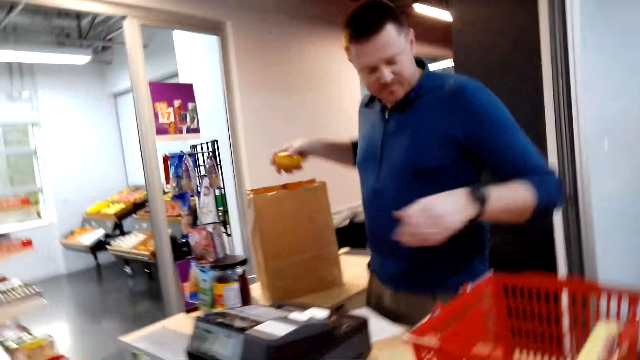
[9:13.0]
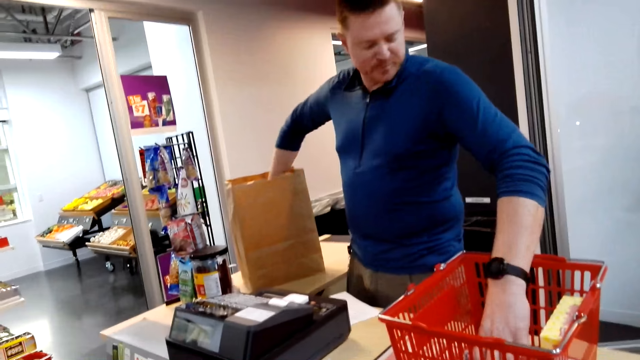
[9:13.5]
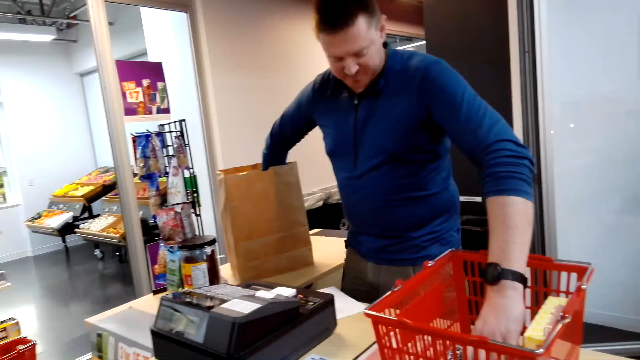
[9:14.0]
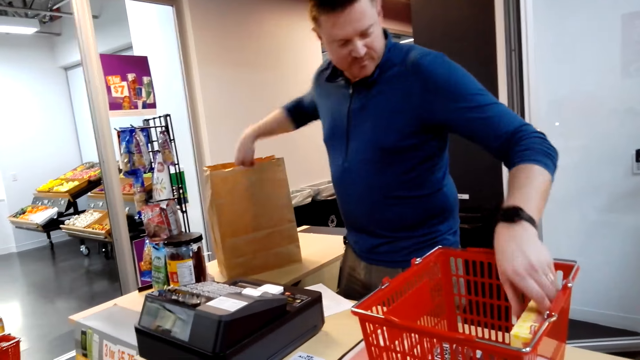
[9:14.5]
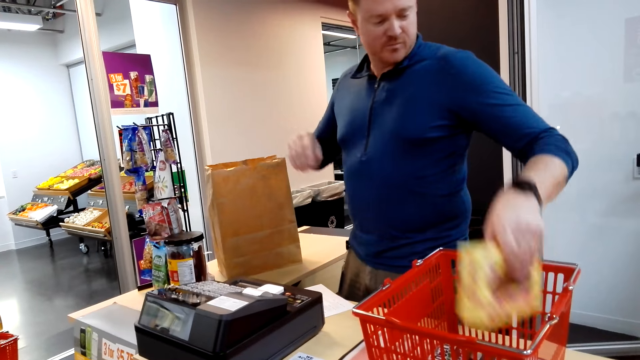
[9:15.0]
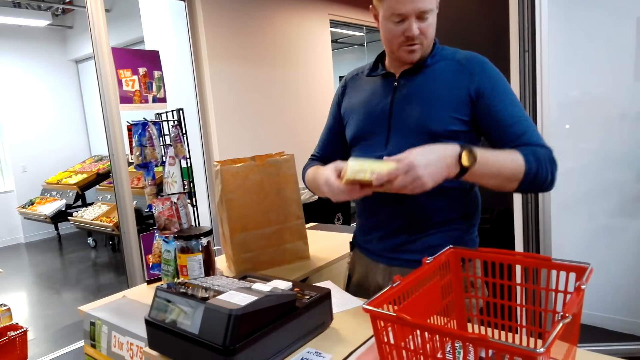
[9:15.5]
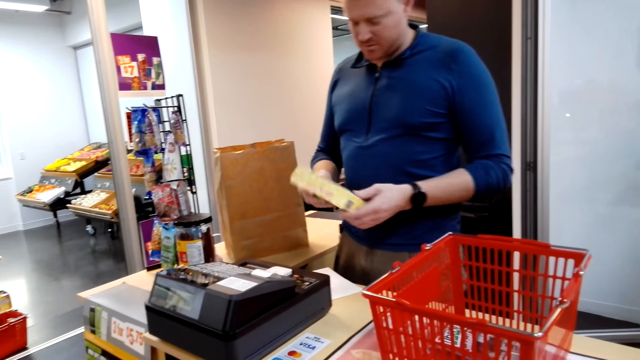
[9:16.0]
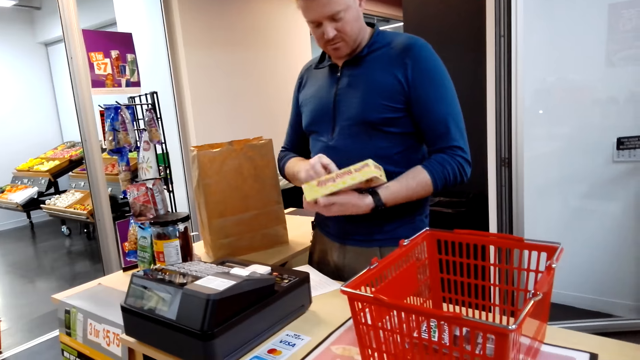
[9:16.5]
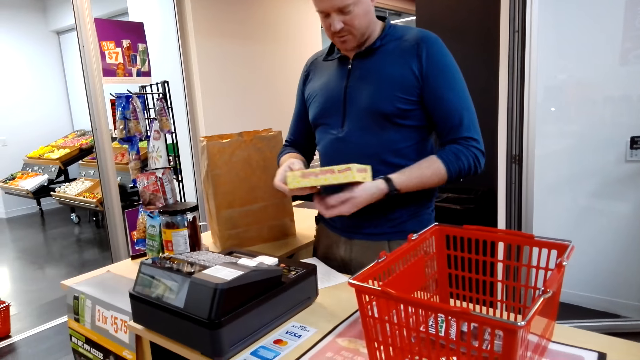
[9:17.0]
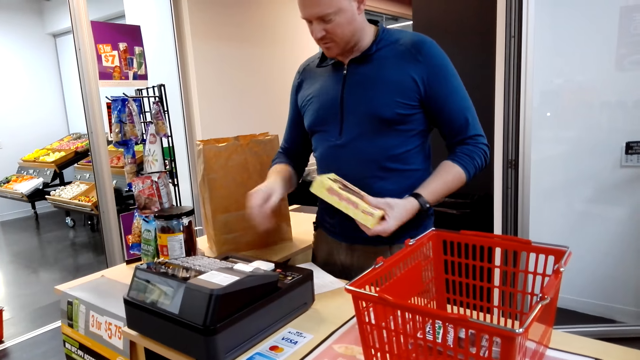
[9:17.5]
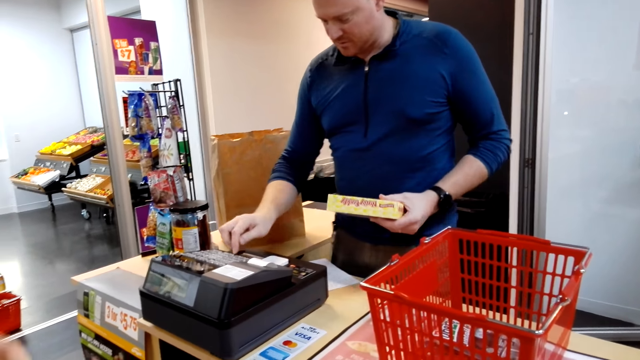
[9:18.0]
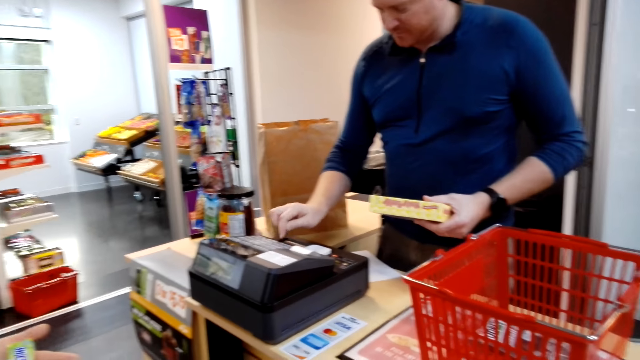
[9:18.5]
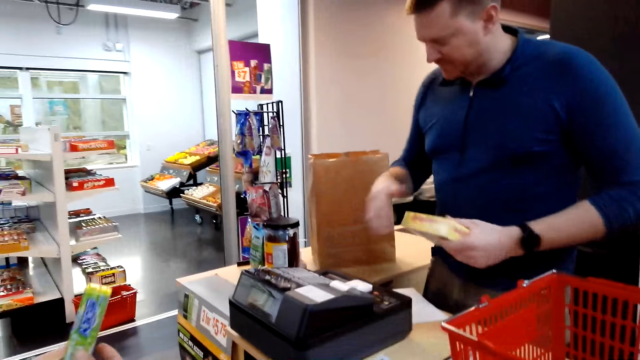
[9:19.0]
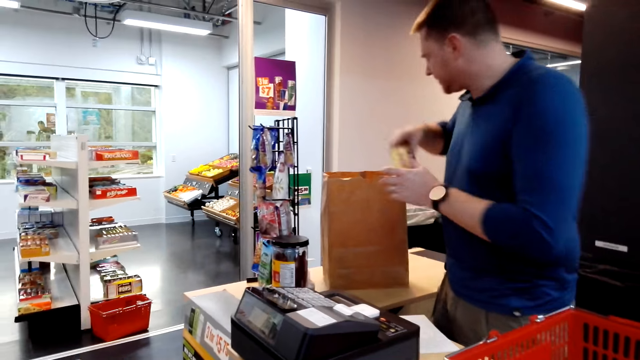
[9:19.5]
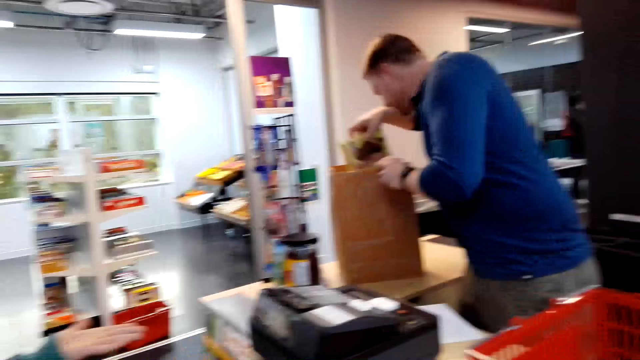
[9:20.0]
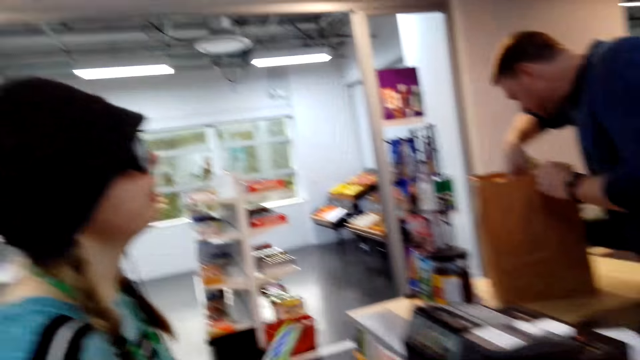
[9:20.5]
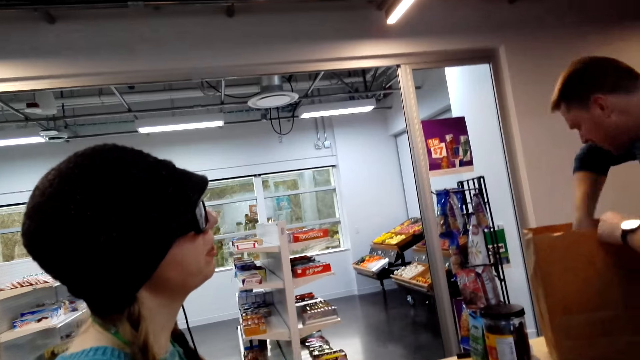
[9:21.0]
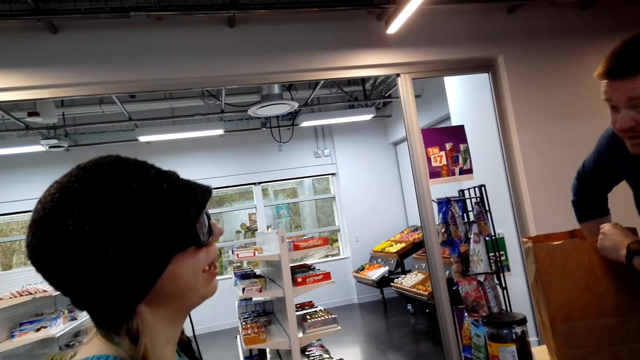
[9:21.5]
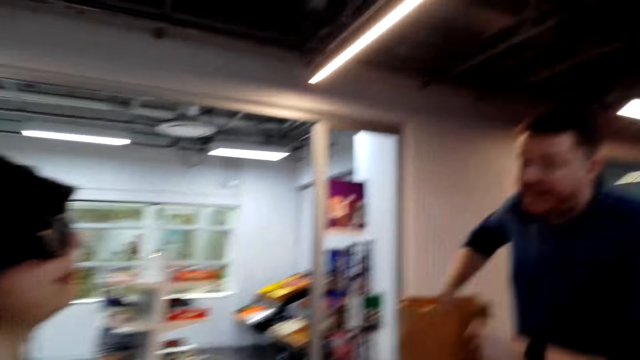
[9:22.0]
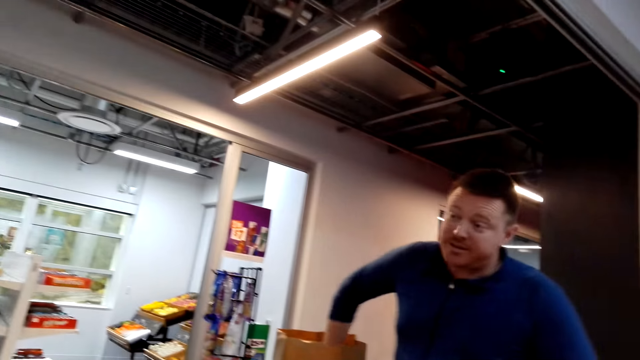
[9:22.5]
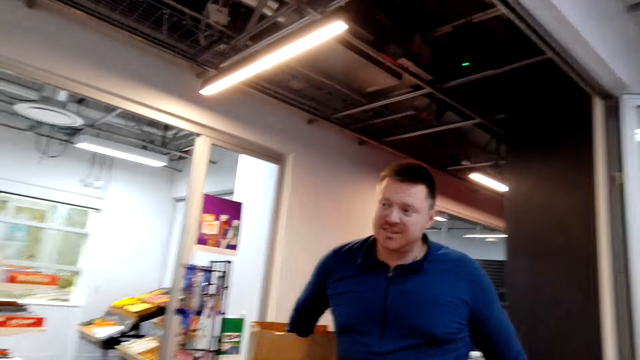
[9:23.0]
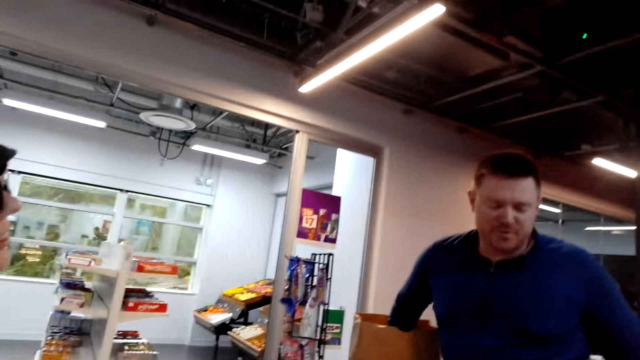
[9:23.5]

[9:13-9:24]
The man puts the item in the pocket. The man removes the sachet from the basket and holds the sachet with both hands. The man presses the teller and puts the item in the pocket. The man holds the paper bag. The camera wearer looks at another person. They look around.

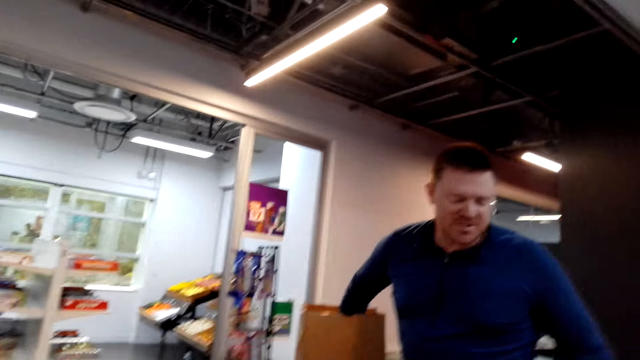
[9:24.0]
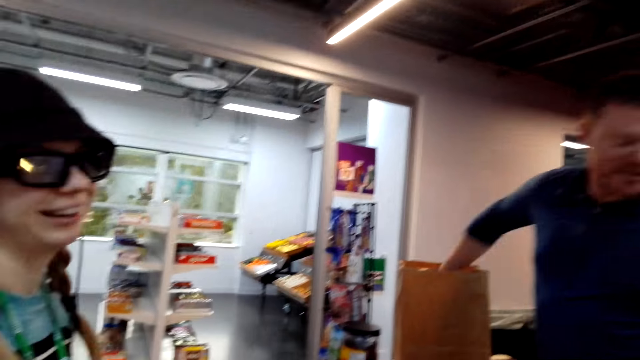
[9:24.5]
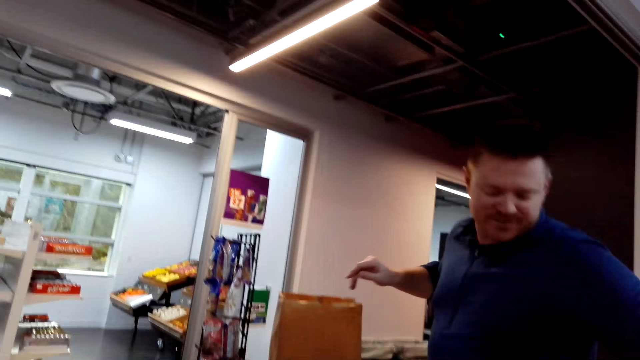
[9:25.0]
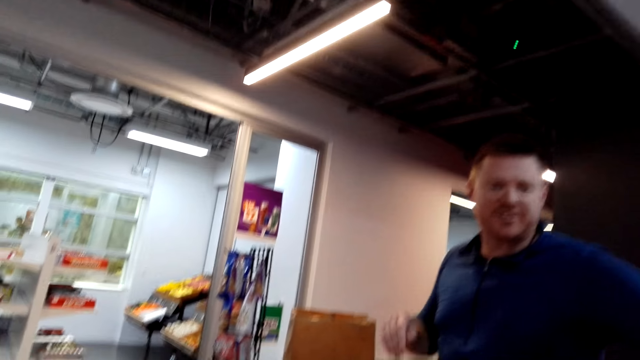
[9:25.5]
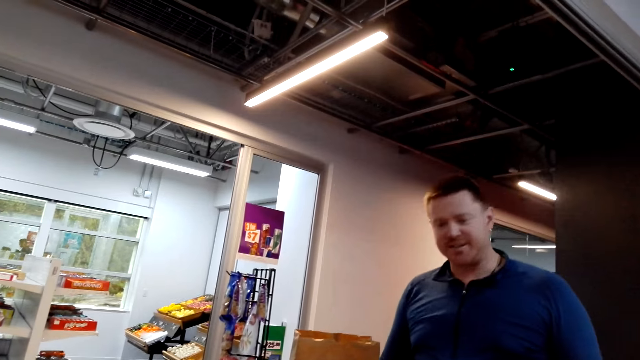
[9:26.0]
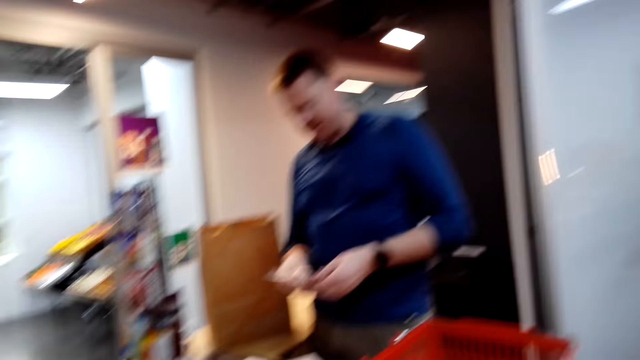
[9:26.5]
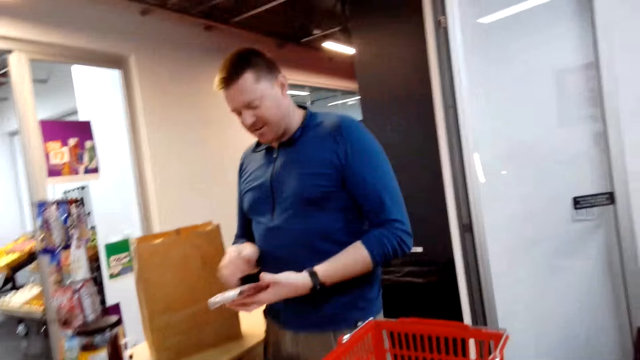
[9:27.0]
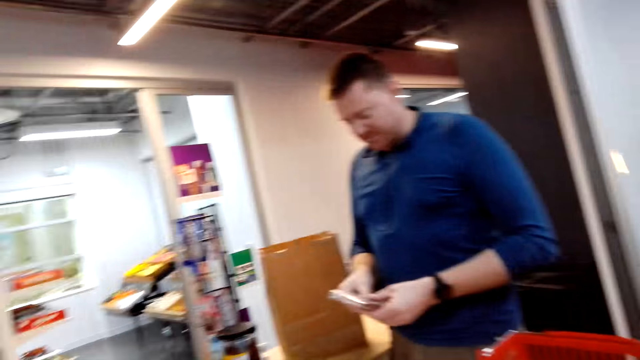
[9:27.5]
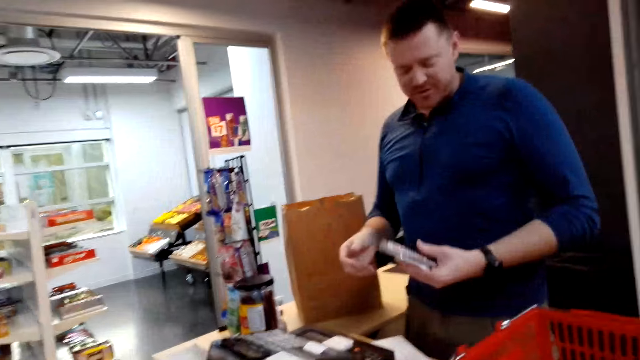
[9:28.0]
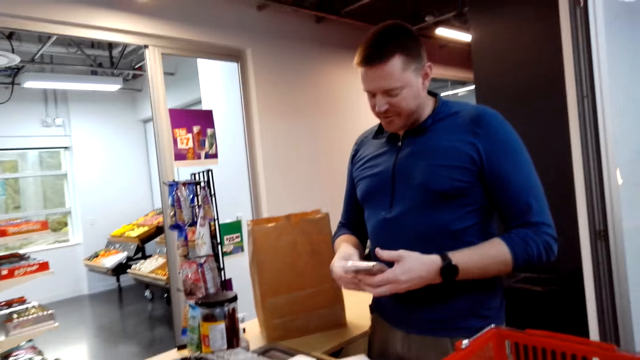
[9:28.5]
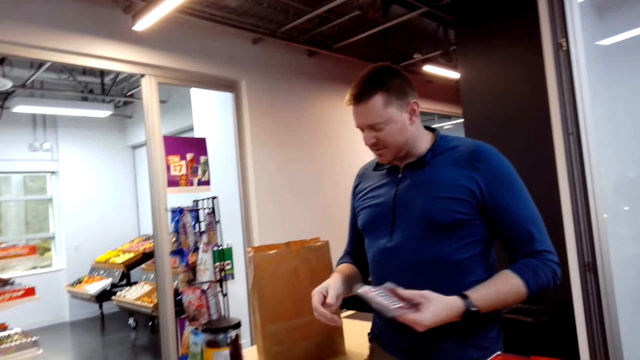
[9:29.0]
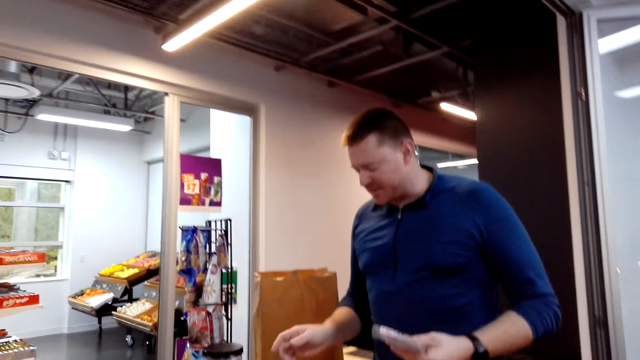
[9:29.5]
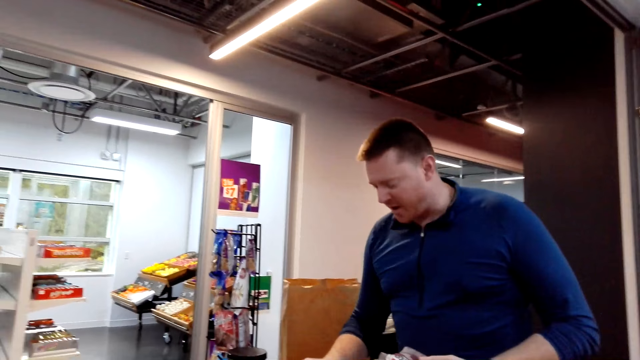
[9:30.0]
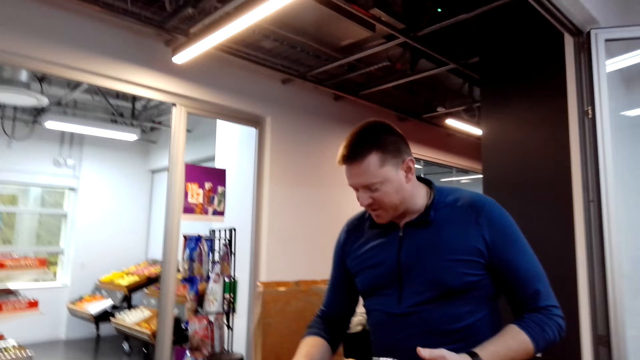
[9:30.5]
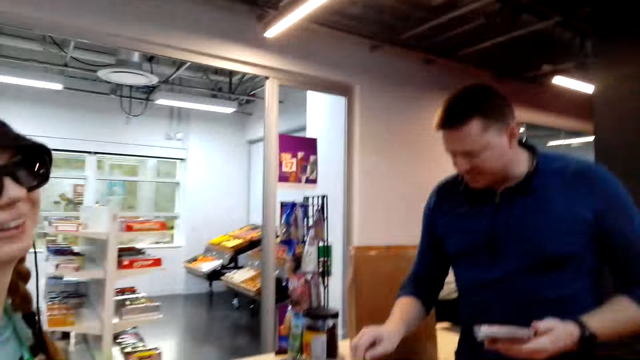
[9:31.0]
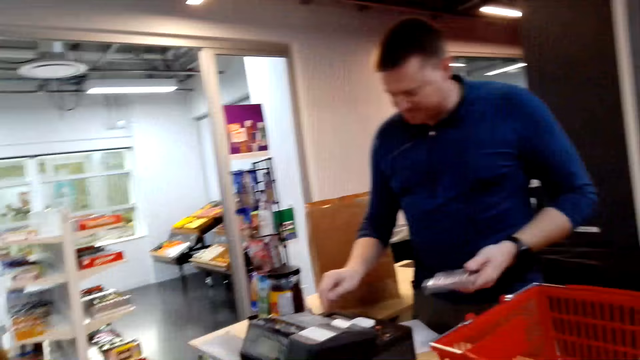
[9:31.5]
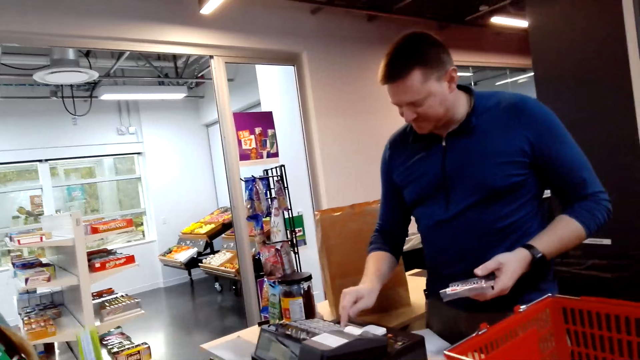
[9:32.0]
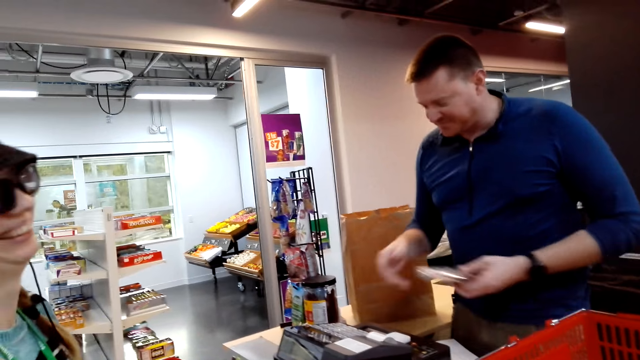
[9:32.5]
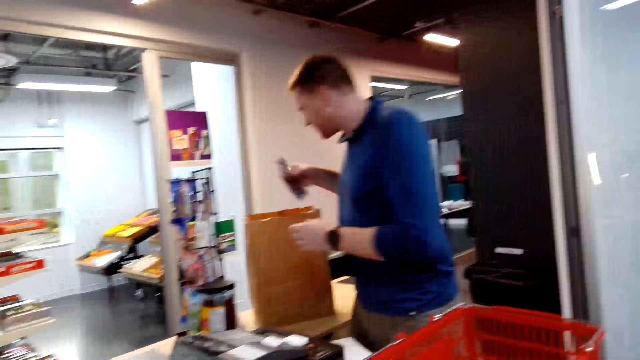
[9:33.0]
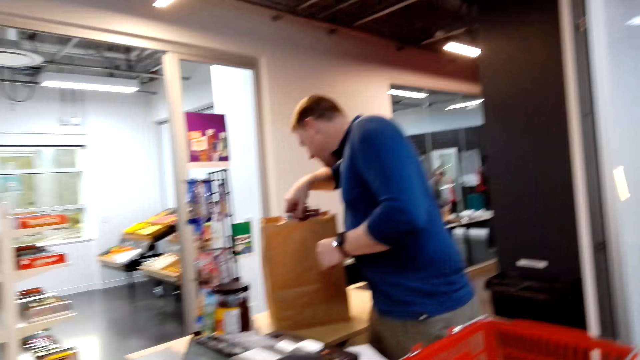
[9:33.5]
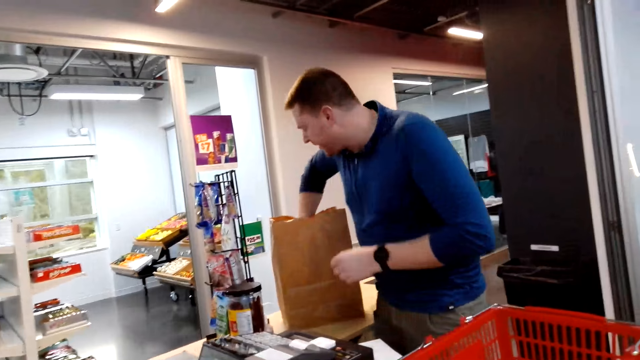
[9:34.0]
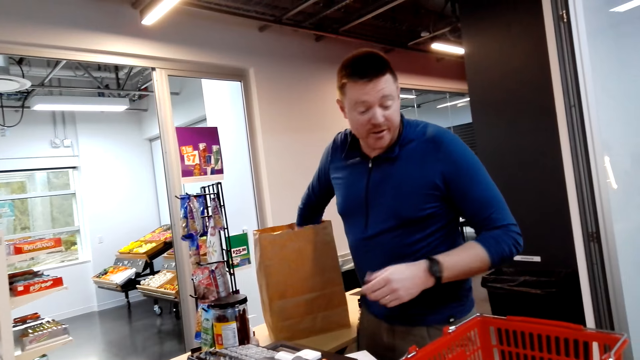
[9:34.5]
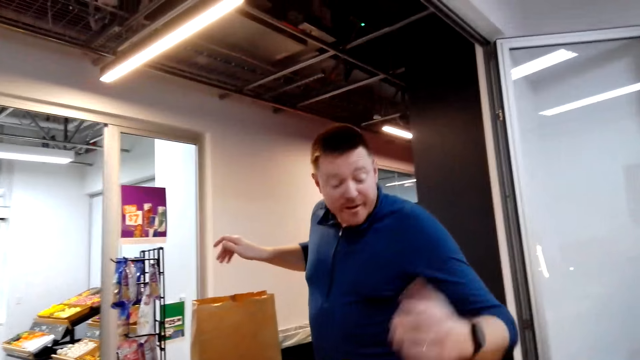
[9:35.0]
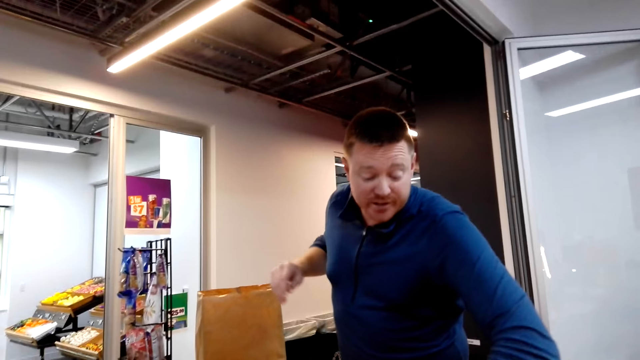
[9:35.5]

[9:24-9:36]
A person laughs. The man looks at another person. The man holds the sachet, presses the teller and operates on the machine. The man puts the item in the pocket and puts the sachet in the paper bag.
